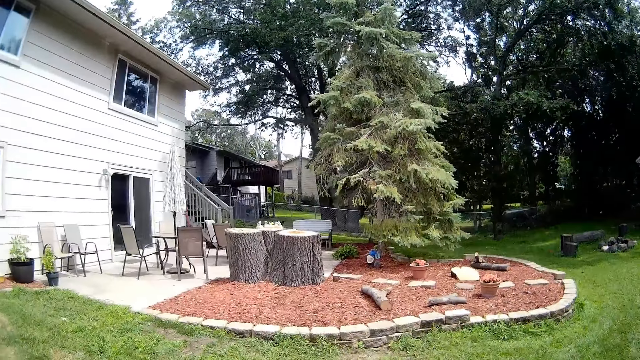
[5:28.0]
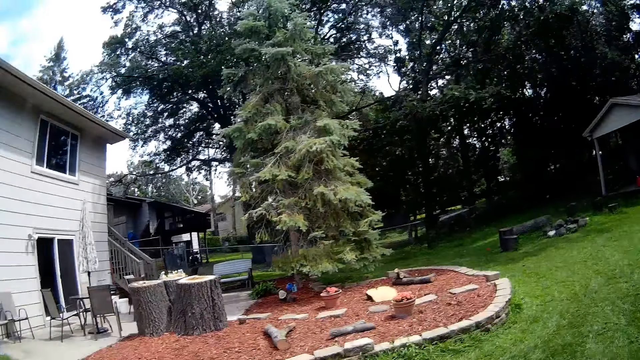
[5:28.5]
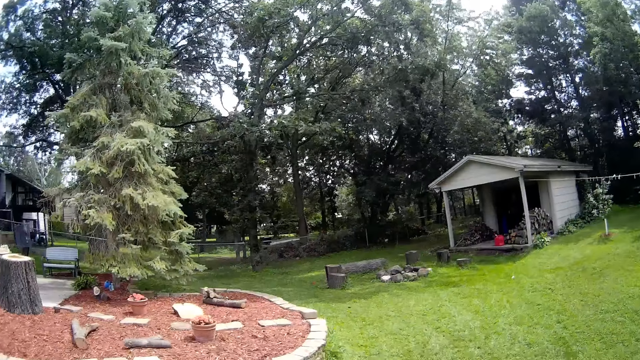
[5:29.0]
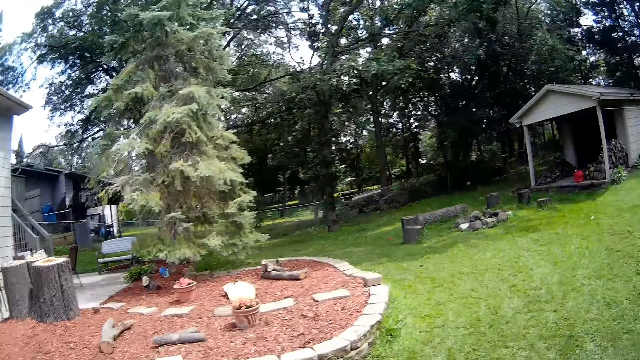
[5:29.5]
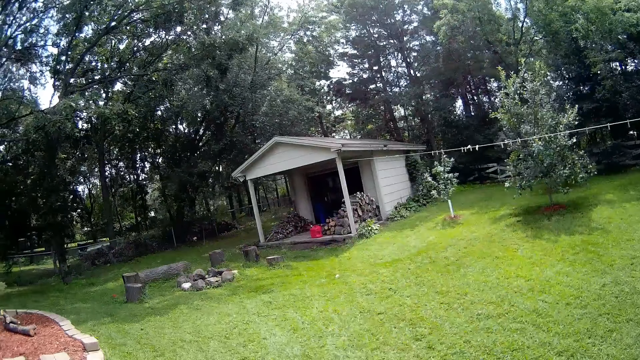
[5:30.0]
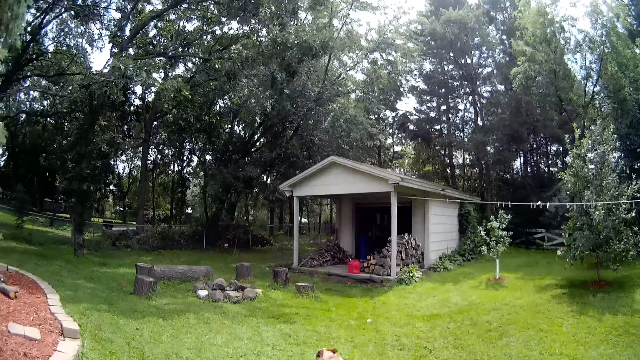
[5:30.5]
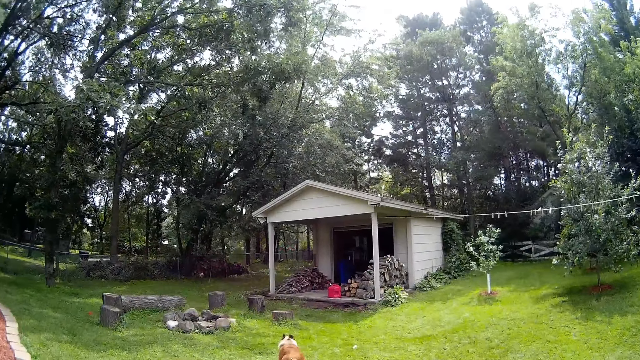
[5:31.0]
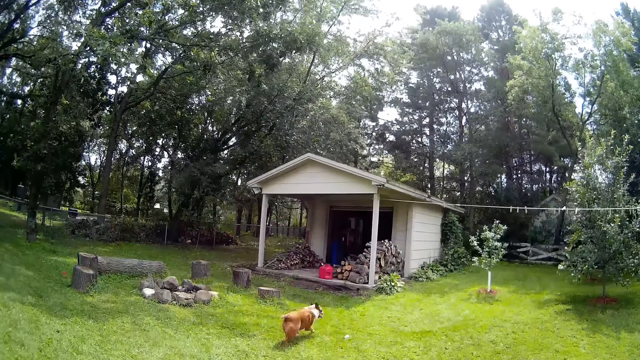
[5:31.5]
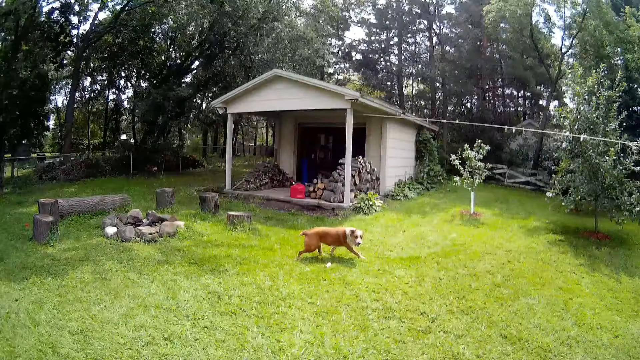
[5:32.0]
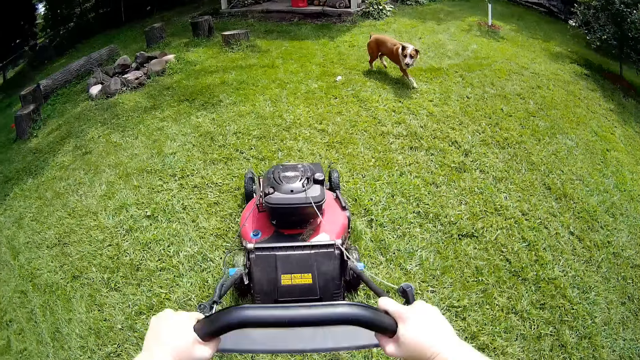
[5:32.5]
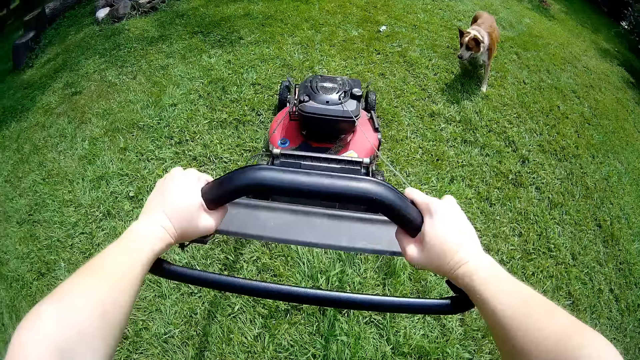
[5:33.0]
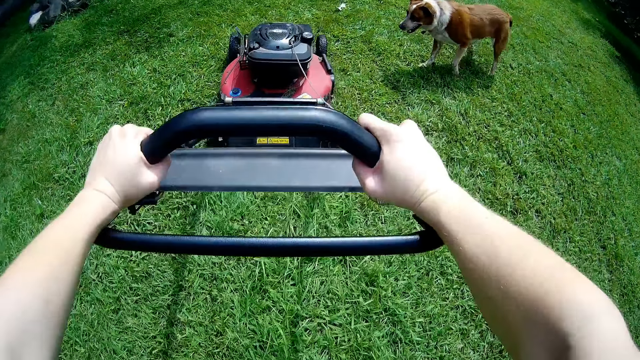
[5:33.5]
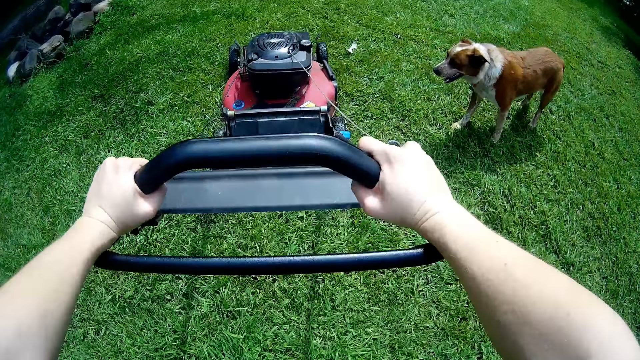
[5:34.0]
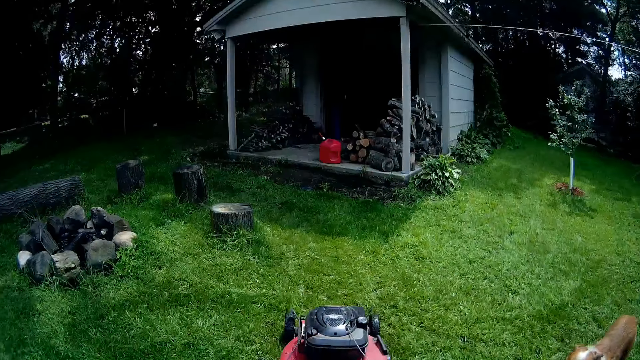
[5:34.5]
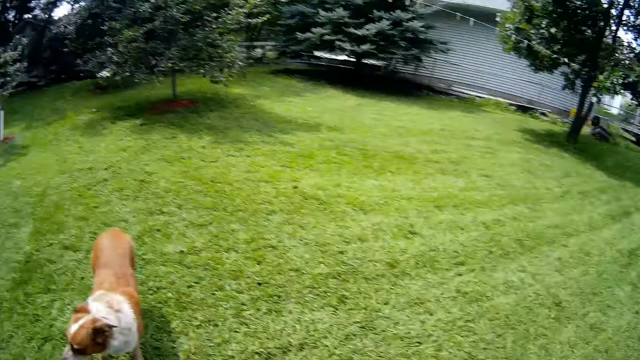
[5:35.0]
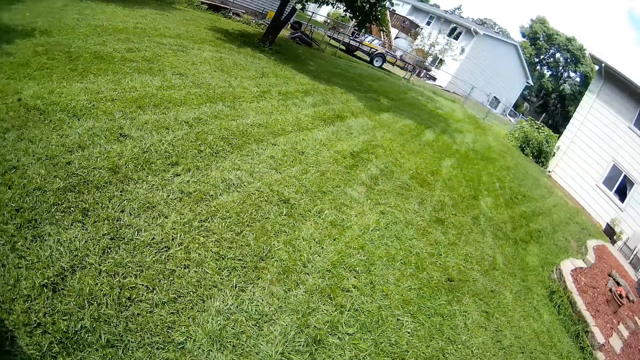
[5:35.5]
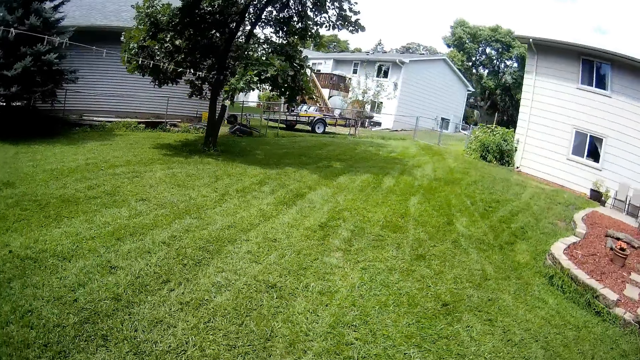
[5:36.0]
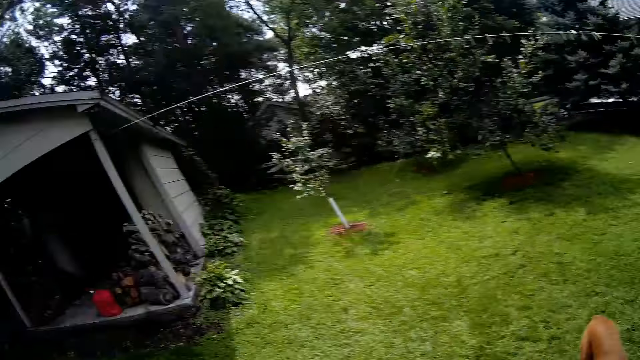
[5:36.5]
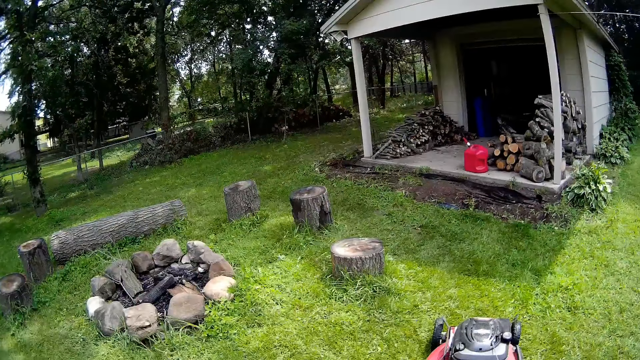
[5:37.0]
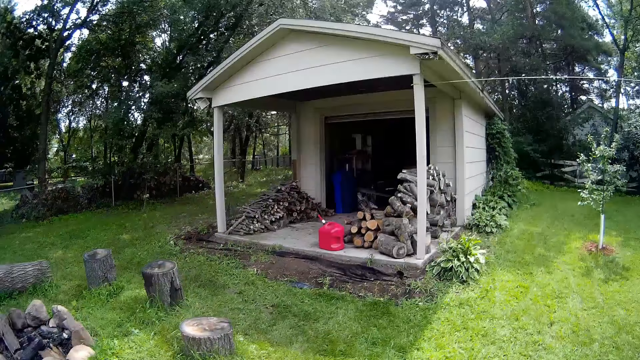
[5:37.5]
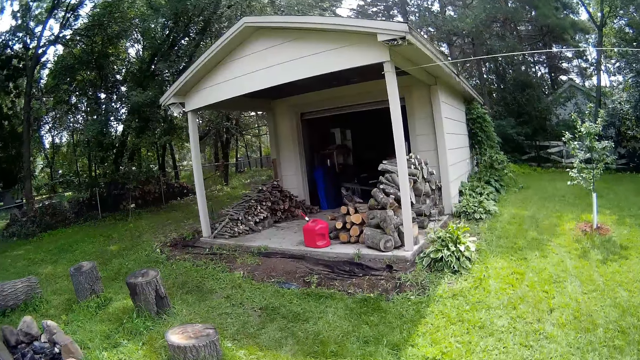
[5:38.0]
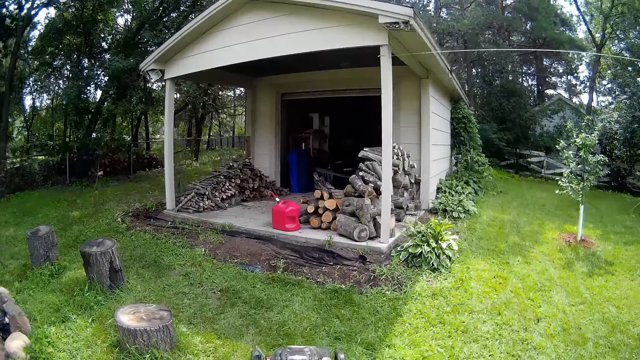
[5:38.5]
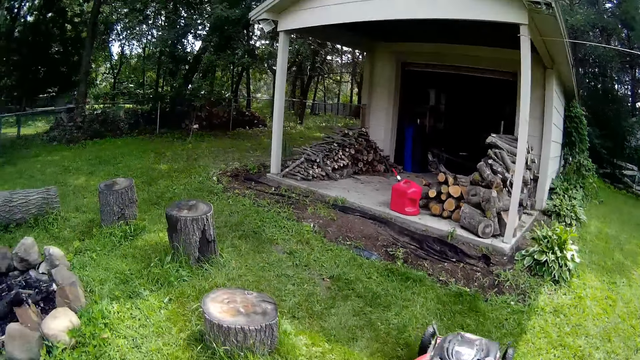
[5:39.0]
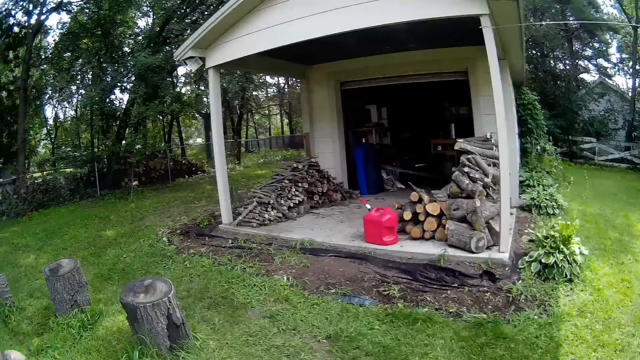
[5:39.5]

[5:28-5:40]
The dog plays around the lawn. The camera wearer mows the lawn with the lawn mower with both hands. They ride the lawn mower.

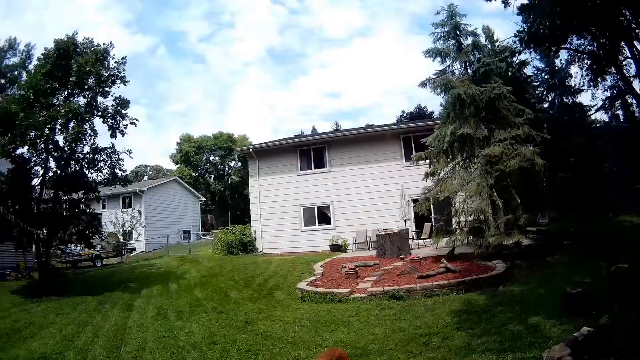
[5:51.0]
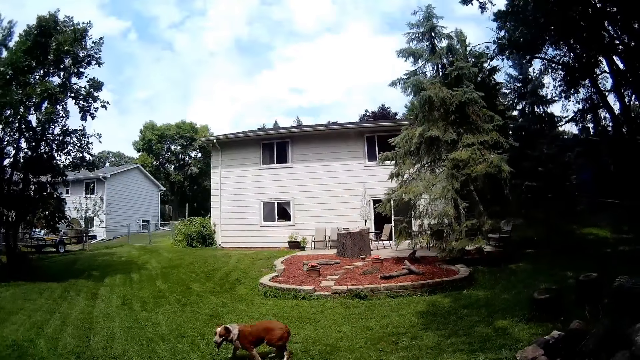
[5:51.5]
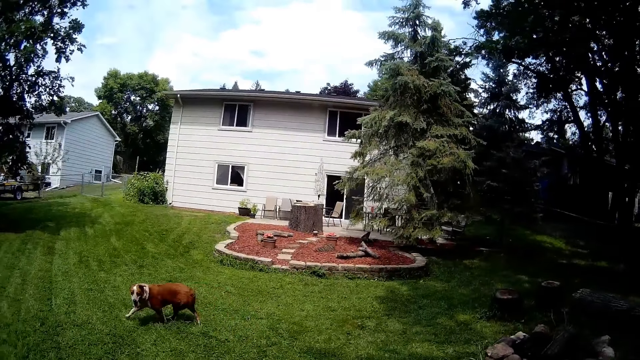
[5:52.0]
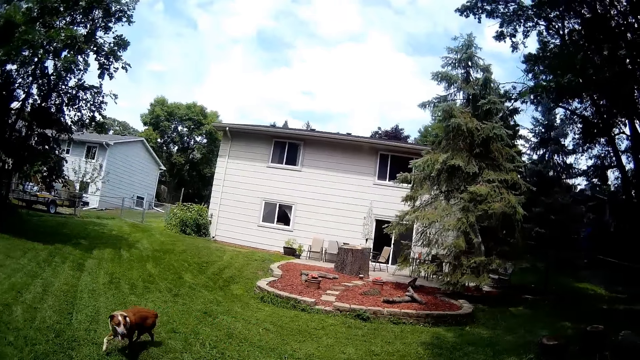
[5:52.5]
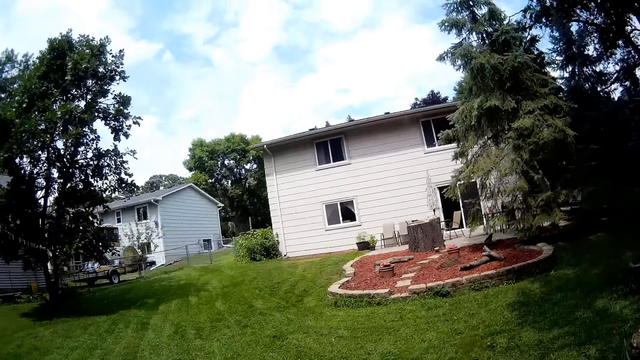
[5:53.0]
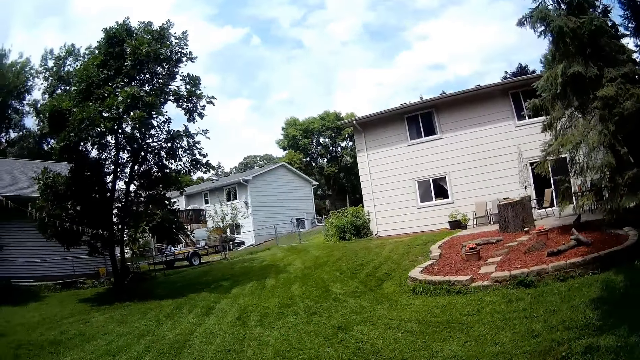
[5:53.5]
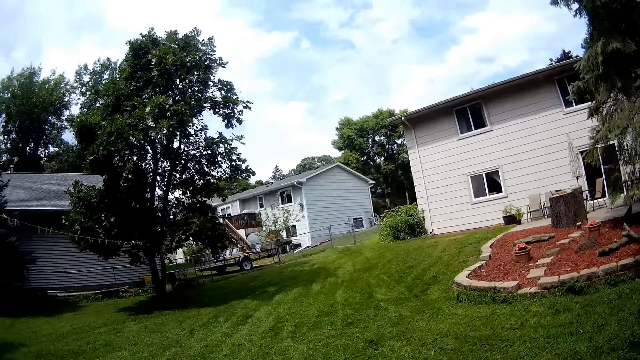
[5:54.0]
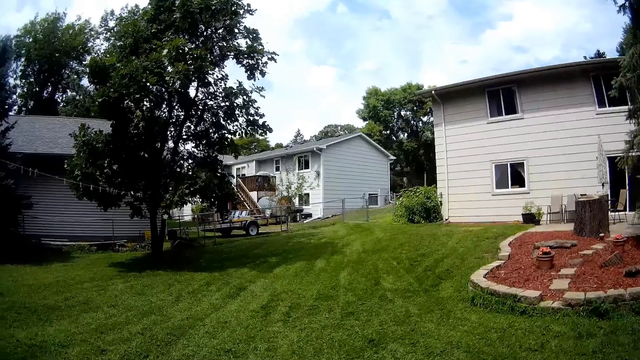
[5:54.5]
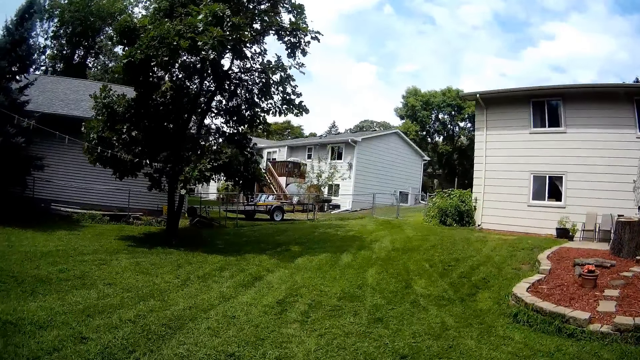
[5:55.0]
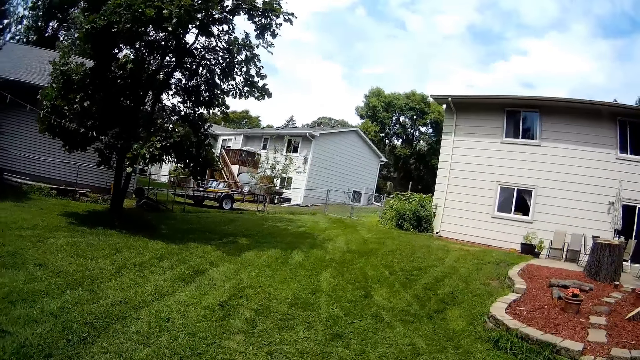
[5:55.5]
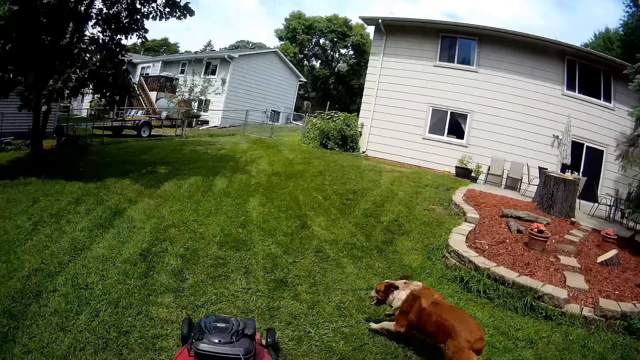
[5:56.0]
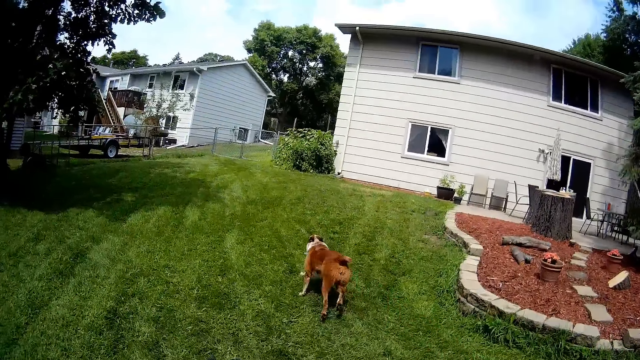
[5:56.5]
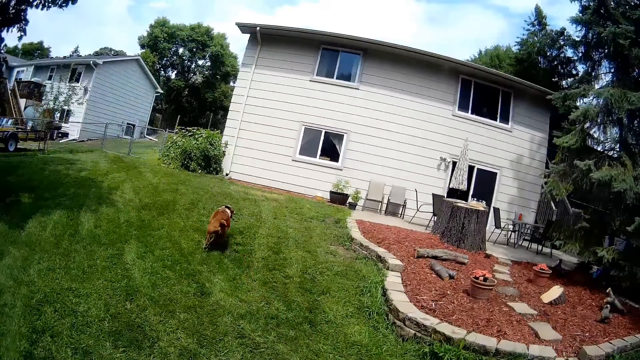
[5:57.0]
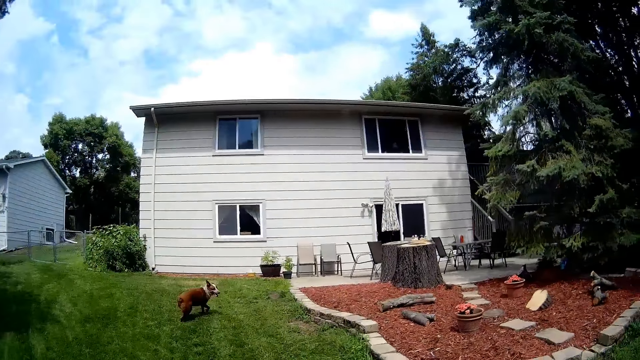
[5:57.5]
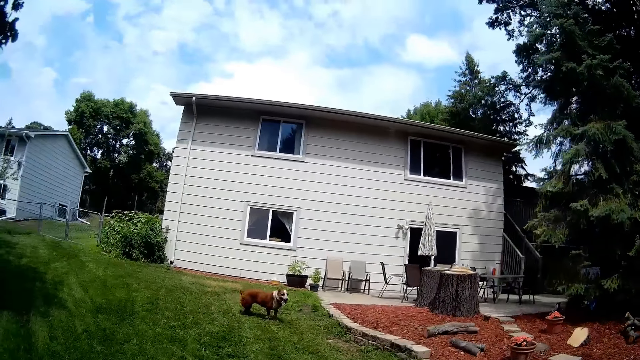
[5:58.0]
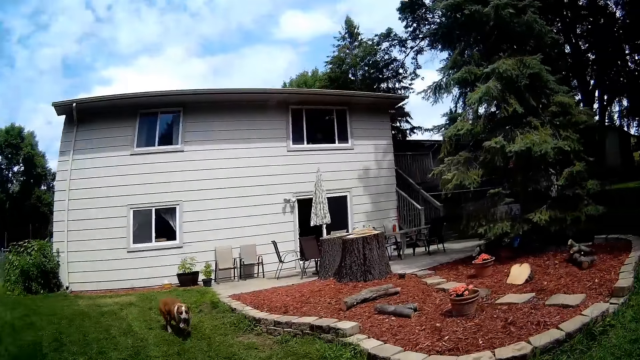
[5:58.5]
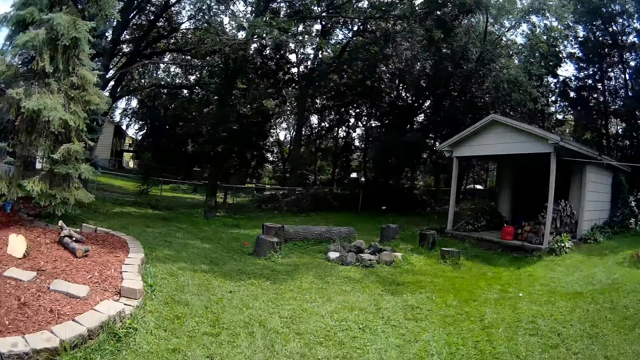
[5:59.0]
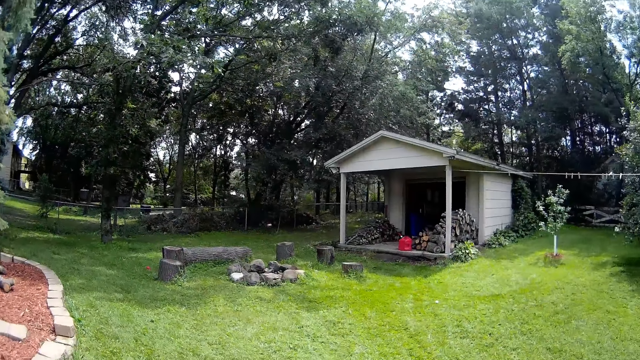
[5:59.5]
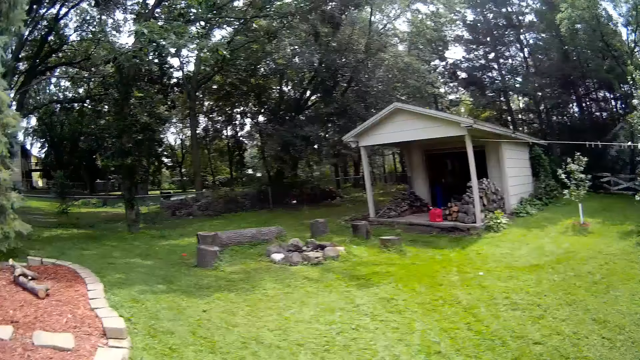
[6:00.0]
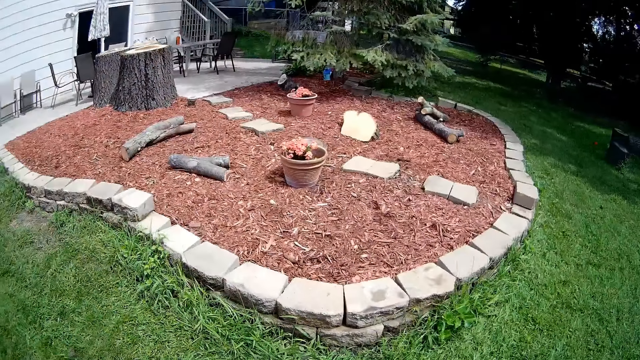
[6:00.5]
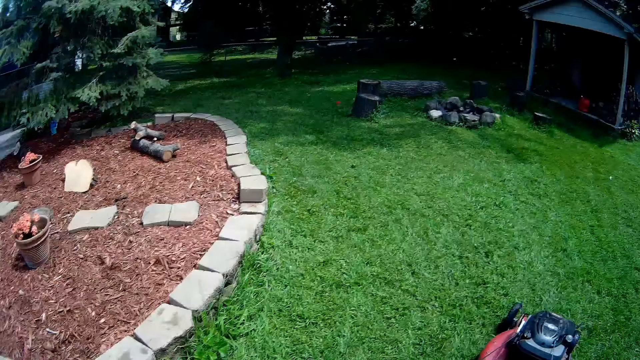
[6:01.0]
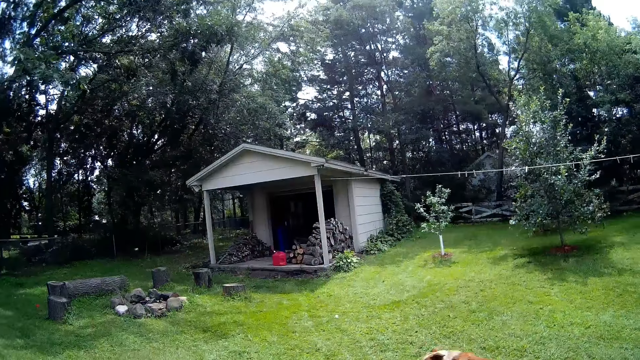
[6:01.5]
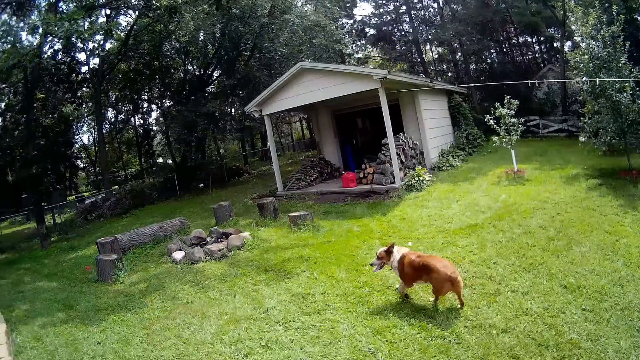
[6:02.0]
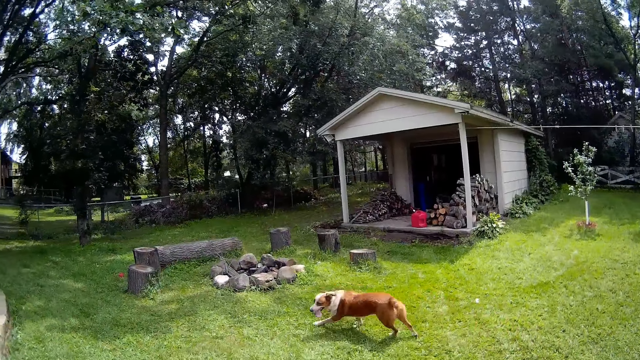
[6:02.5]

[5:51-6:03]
The camera wearer puts on the lawn mower. They mow around the lawn with the lawn mower with both hands.
